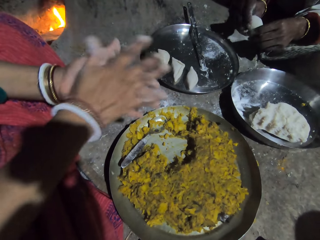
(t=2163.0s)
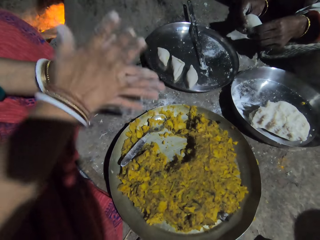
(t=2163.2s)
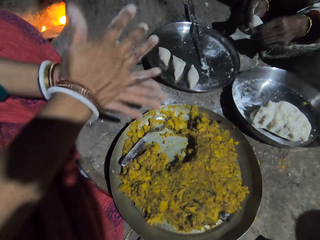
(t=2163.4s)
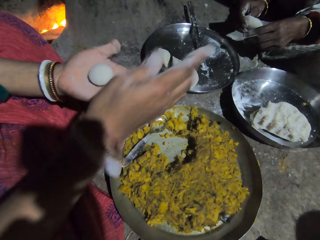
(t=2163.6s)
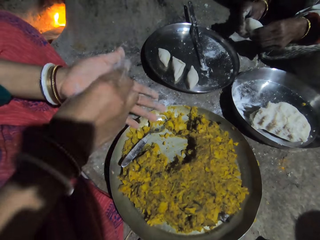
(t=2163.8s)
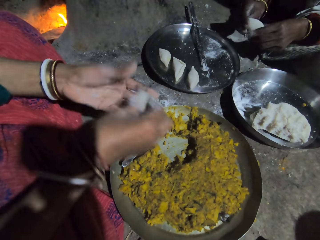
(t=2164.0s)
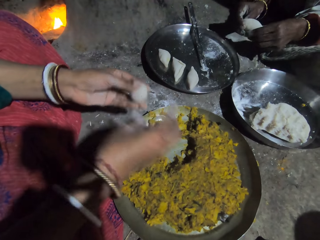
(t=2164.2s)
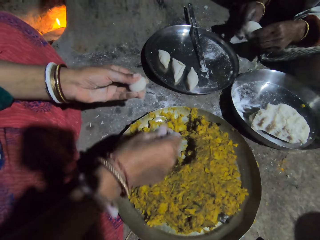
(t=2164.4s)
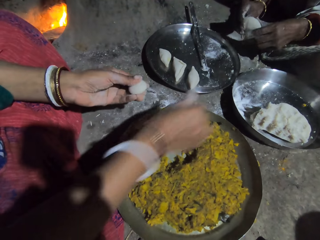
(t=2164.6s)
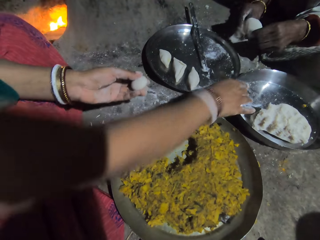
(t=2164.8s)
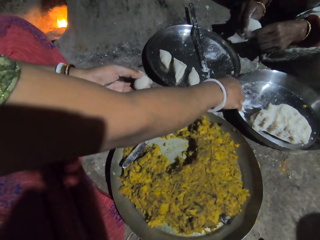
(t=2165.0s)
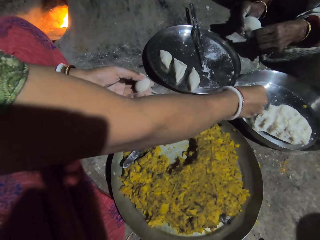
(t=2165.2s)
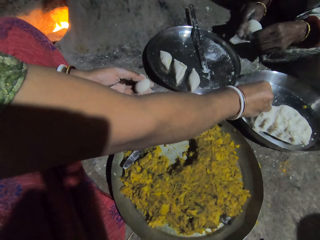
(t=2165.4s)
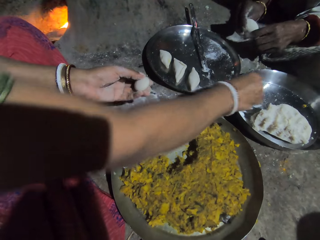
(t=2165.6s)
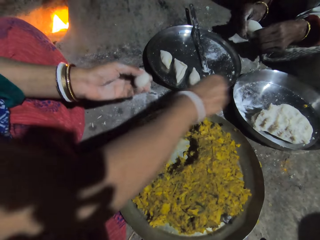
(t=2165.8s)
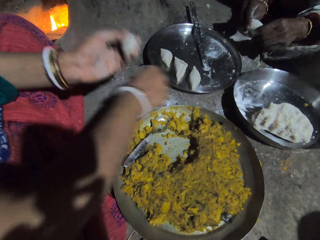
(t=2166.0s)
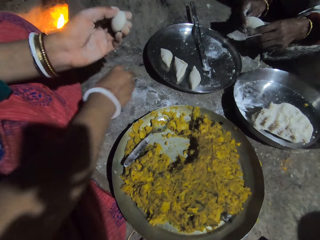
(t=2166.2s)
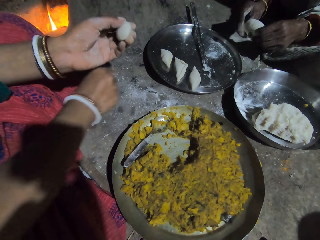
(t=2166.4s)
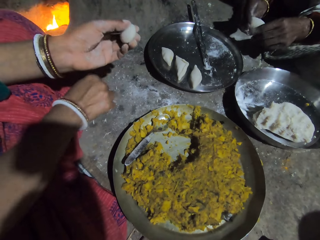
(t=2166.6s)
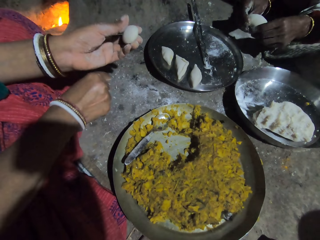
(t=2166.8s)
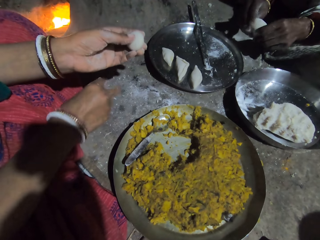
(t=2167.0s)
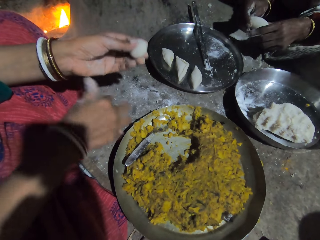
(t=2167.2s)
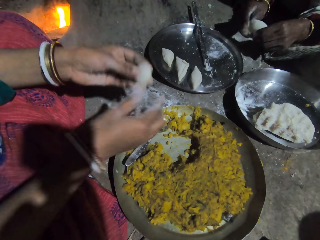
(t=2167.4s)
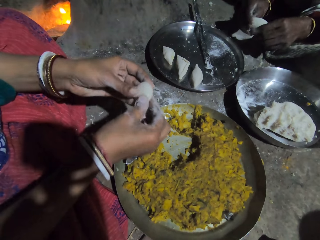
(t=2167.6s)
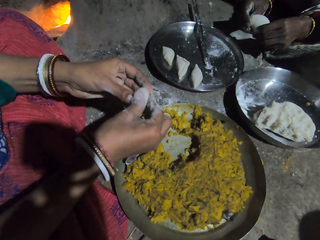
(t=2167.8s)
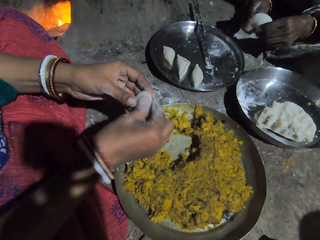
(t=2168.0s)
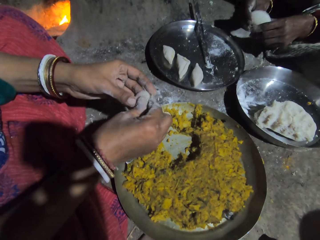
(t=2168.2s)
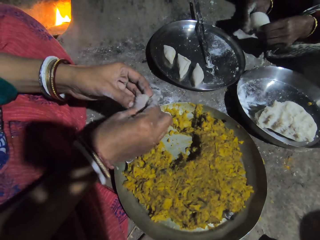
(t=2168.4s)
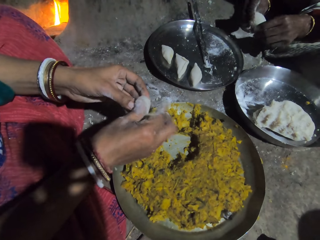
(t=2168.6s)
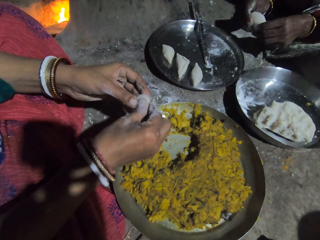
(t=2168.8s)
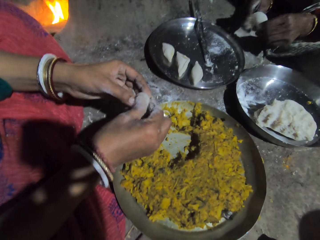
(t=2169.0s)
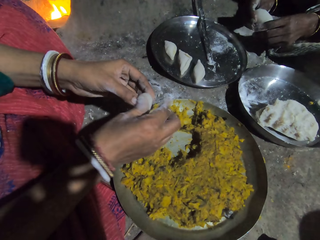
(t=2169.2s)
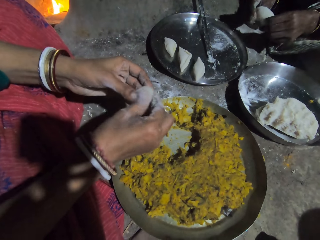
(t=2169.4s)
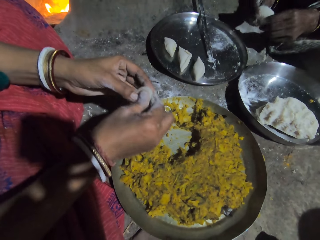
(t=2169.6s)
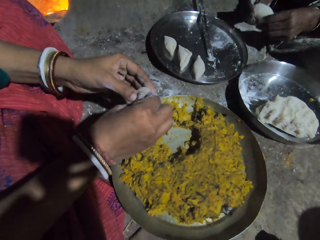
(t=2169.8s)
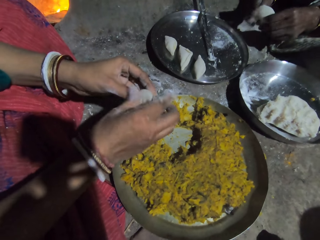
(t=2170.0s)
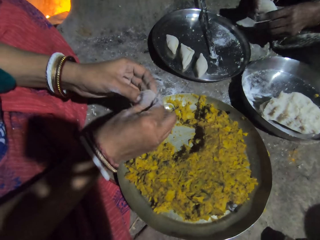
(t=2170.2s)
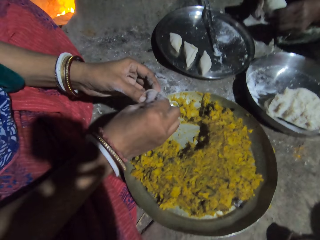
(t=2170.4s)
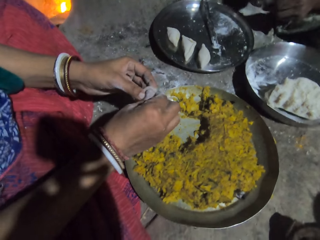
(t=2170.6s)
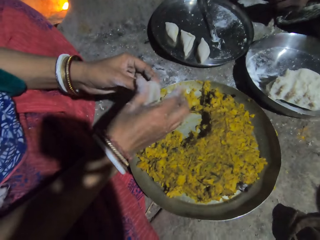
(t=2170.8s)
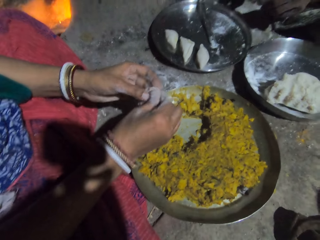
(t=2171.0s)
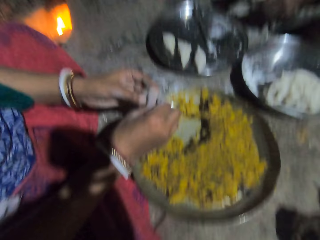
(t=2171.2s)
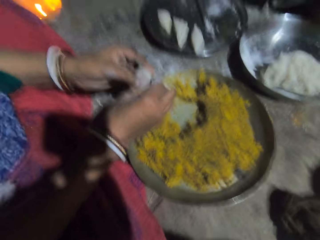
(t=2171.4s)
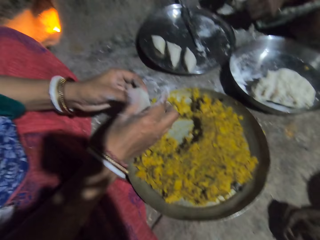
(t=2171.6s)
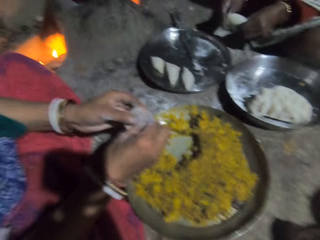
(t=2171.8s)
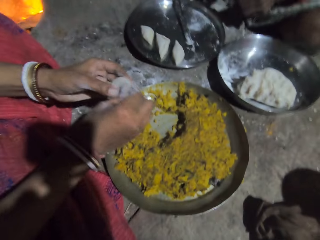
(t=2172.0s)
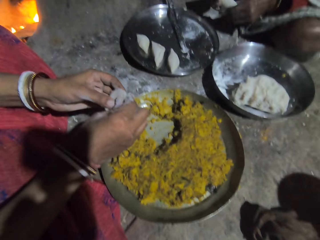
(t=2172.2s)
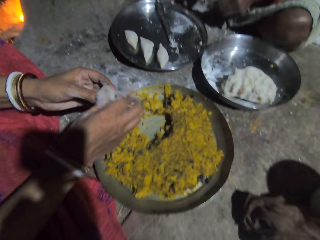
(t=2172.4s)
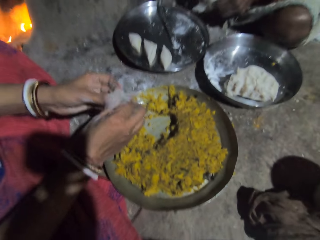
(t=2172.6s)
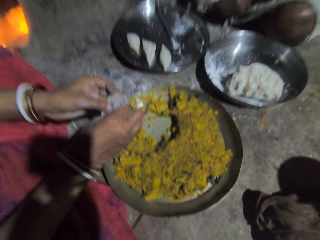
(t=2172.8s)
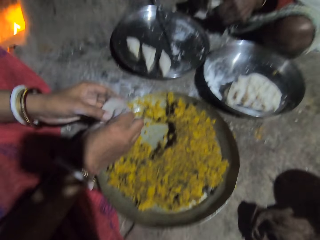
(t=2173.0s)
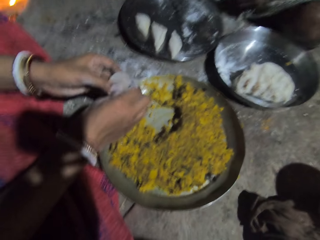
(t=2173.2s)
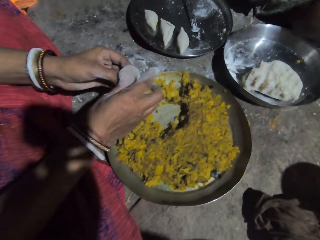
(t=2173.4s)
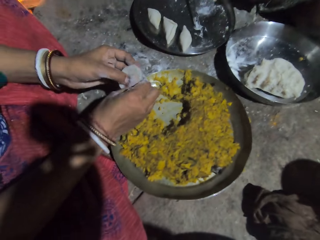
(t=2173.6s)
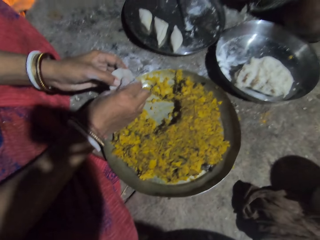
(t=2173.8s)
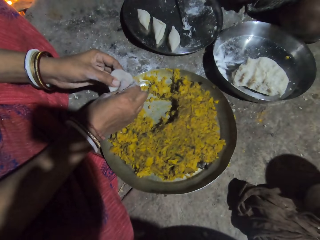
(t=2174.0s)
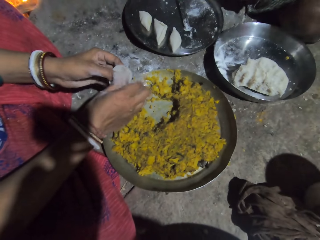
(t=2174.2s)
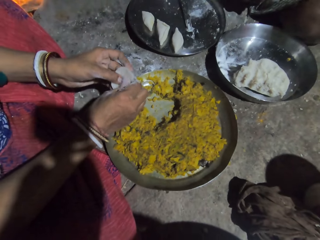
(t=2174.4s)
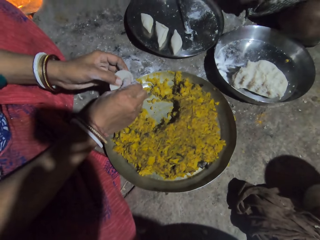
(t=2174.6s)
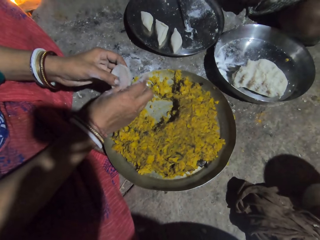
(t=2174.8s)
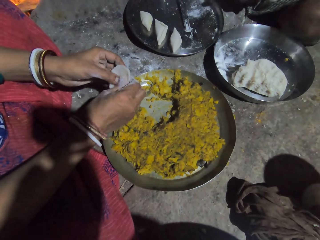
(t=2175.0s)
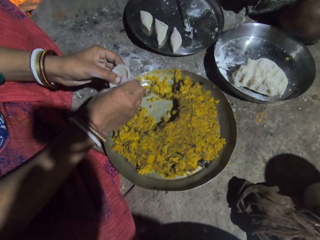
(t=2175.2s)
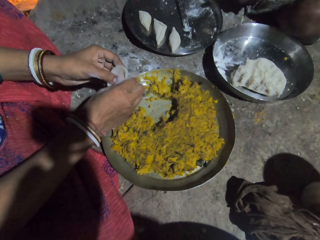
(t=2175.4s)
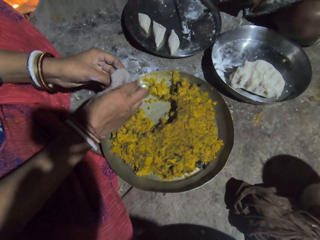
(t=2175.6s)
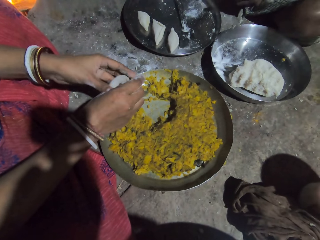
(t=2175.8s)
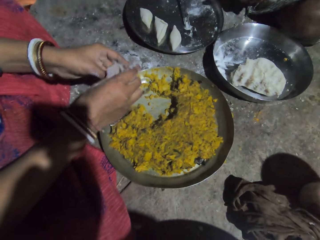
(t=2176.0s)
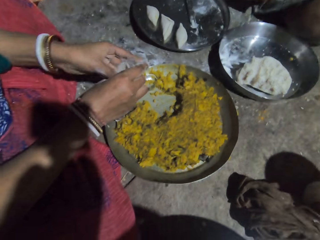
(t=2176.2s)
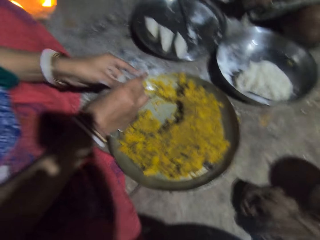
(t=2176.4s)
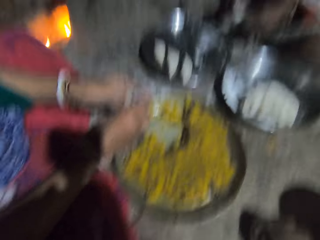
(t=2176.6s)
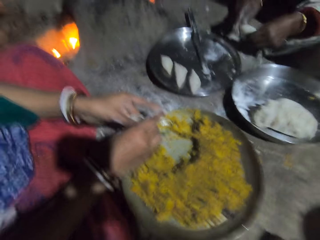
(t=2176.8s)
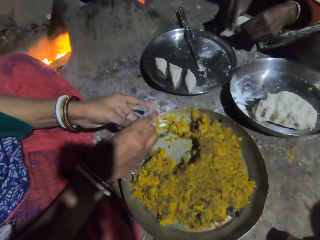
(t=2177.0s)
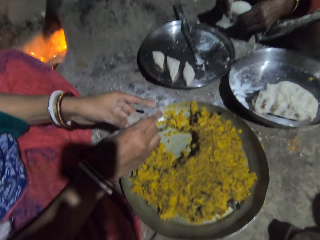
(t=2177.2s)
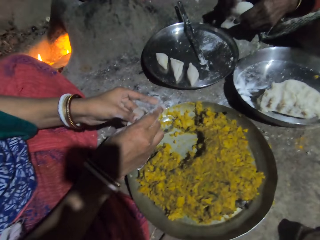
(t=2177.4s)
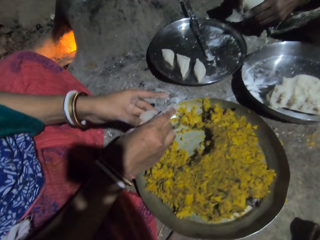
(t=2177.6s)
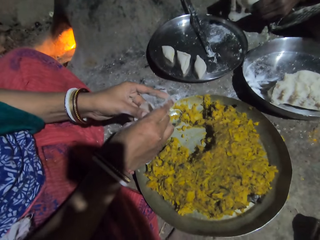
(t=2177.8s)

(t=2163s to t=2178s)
The camera wearer rolls the dough. They touch flour in the bowl. They dust out the flour in the hand. They make space in the dough. They interact with a lady. They make space in the dough. They interact with the lady.

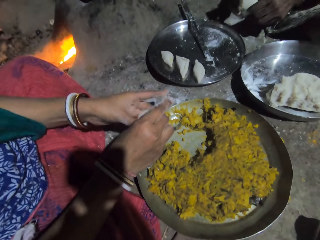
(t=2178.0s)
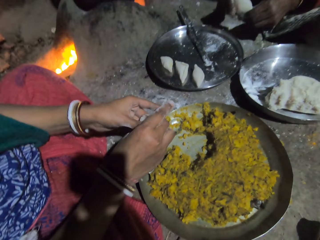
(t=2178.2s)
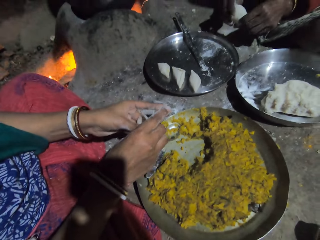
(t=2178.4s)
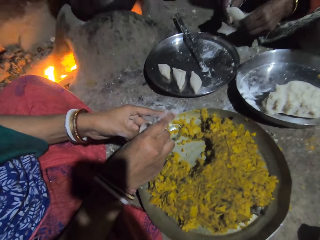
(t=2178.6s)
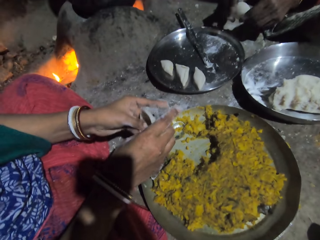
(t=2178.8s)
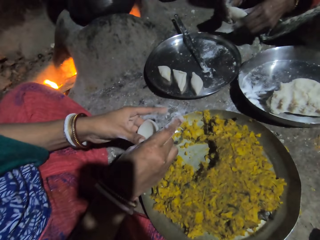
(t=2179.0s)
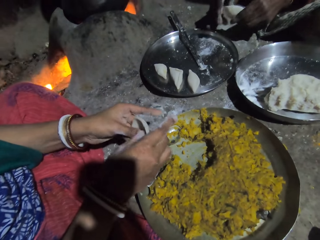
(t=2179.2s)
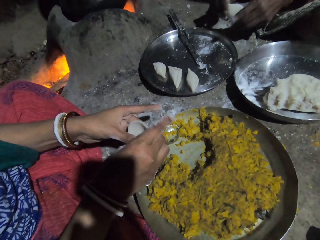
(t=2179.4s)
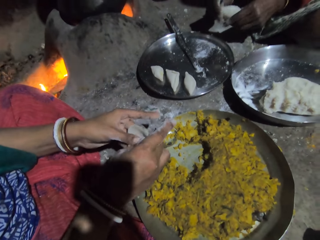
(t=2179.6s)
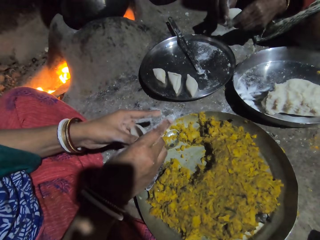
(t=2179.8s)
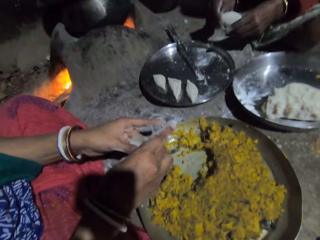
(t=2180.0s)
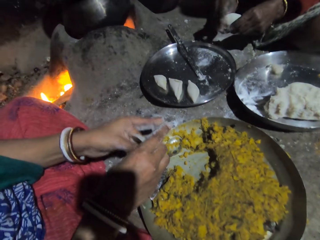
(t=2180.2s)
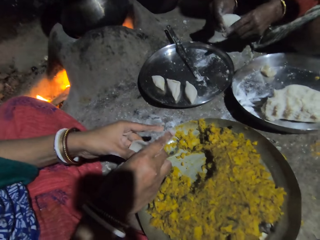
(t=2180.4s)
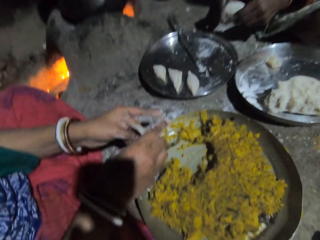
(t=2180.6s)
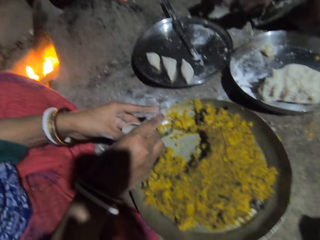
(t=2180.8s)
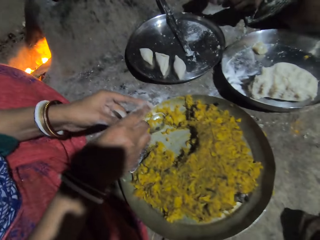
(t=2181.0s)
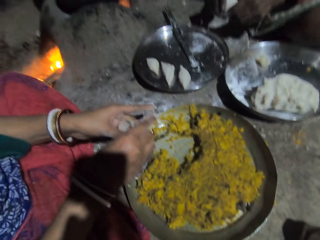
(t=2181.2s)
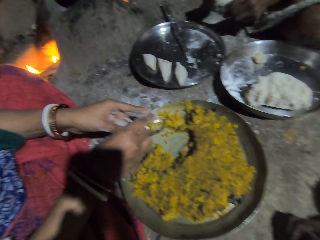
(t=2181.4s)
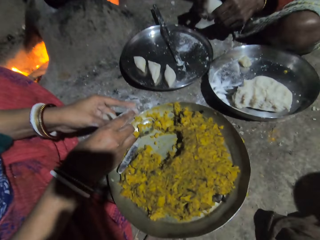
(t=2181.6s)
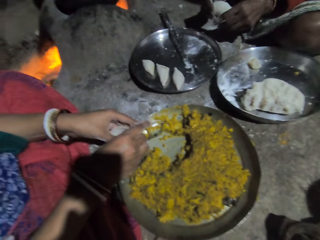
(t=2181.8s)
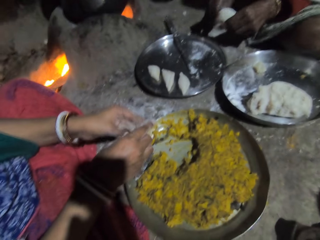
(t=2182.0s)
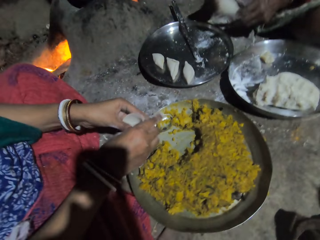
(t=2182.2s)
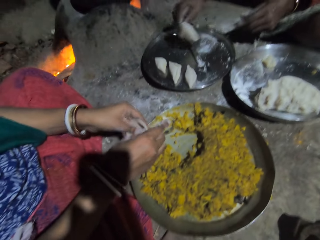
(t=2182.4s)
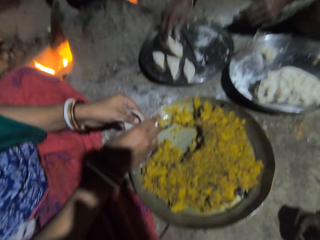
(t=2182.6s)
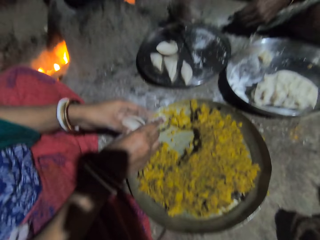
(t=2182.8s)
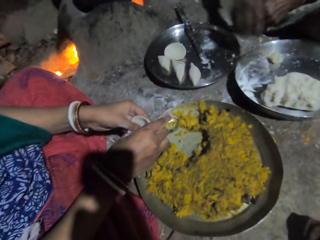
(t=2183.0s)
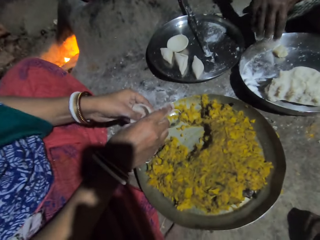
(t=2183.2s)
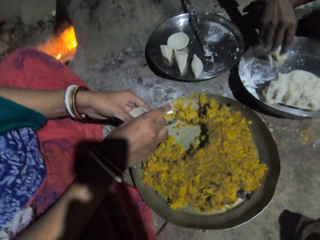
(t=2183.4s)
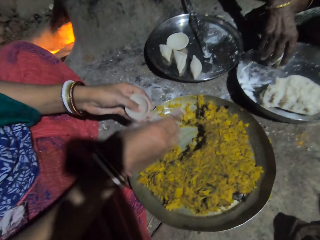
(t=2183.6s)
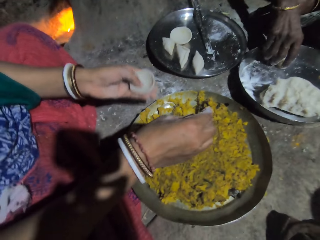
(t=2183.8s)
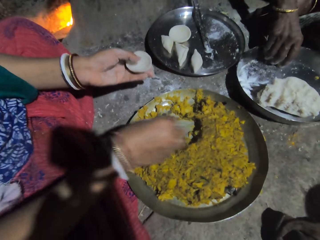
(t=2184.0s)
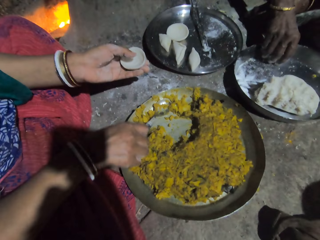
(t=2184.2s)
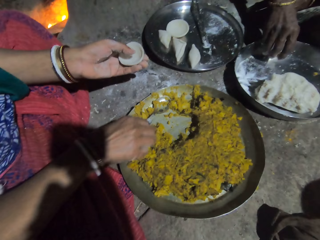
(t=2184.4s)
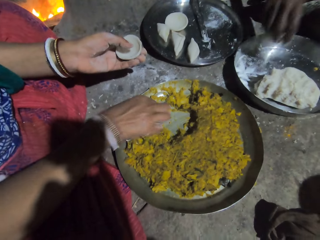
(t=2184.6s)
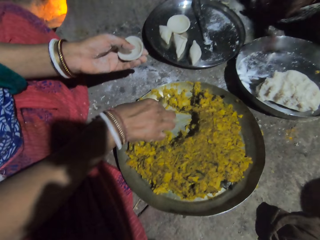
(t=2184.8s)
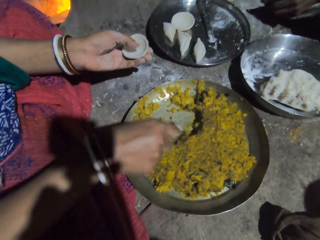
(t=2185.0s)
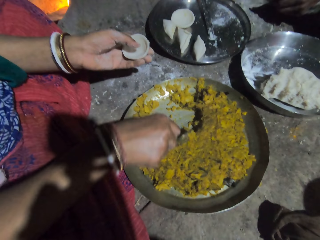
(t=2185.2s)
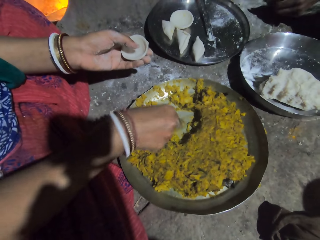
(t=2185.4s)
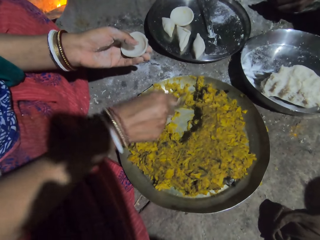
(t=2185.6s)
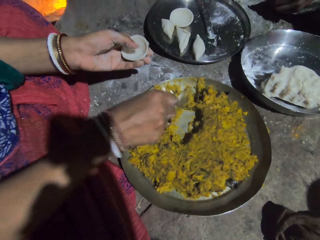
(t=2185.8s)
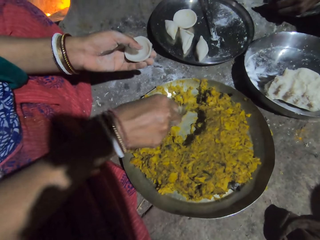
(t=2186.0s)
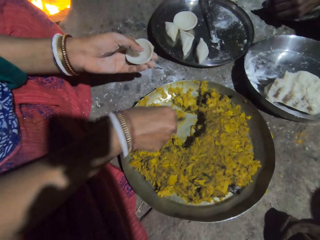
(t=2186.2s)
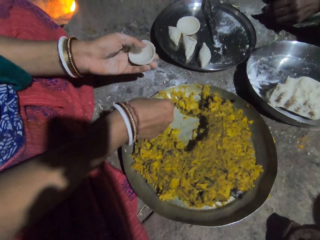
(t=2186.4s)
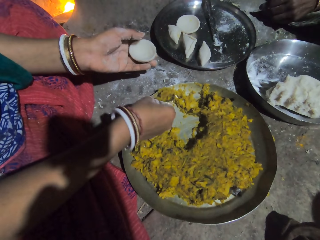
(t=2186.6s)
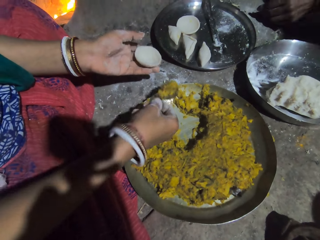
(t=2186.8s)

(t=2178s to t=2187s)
The camera wearer picks the spoon. A person picks the spoon. The camera wearer scoops the filling. The person puts potato smash on the dough.
